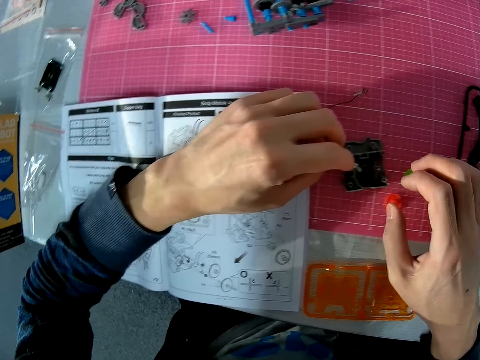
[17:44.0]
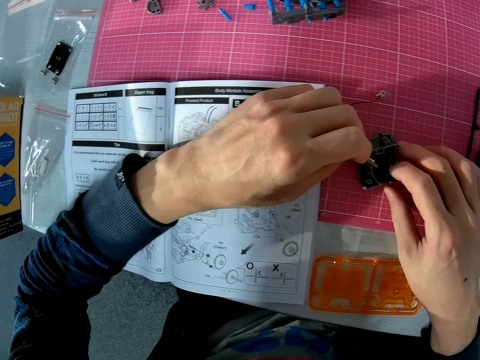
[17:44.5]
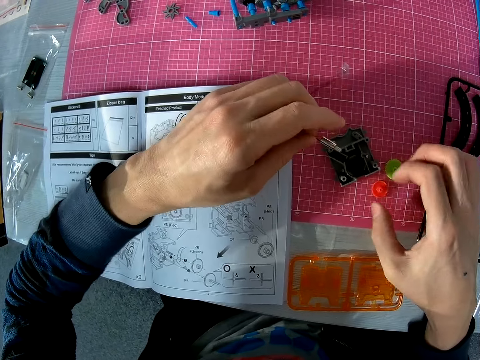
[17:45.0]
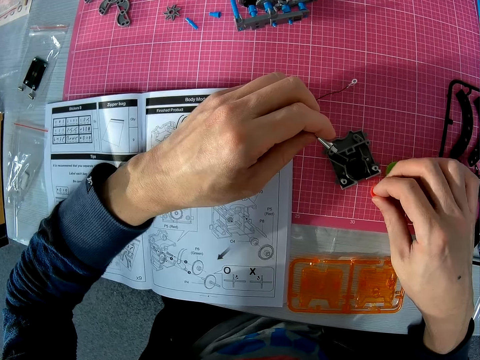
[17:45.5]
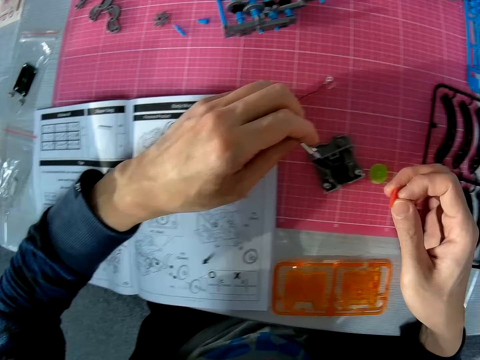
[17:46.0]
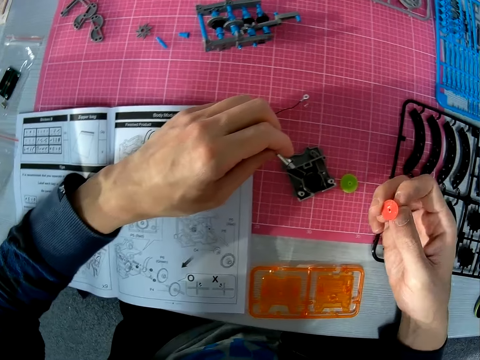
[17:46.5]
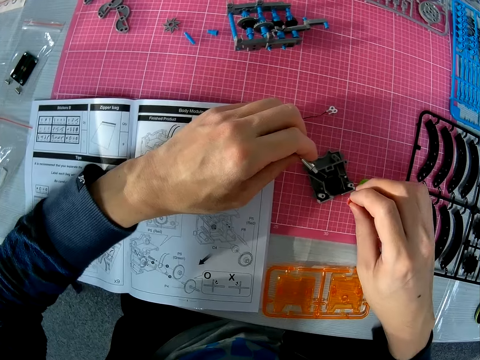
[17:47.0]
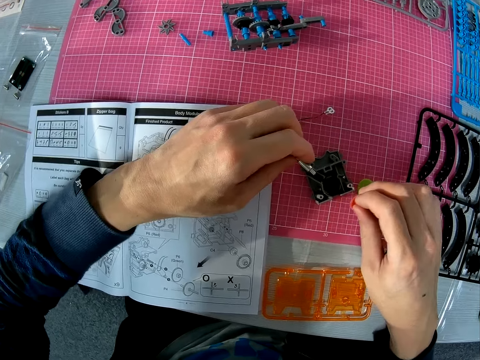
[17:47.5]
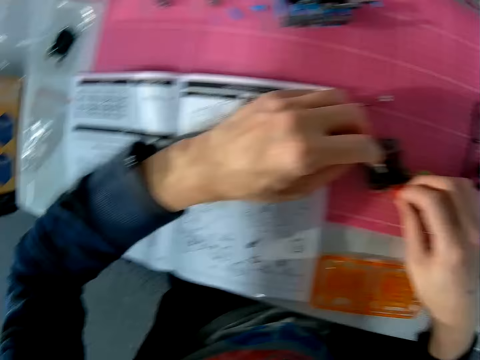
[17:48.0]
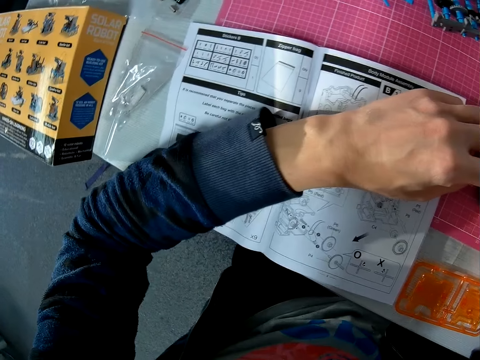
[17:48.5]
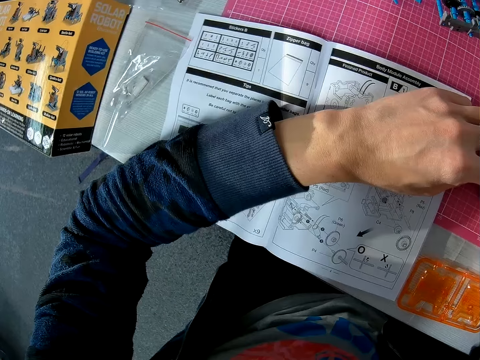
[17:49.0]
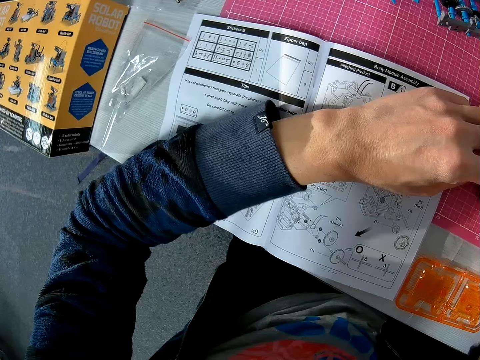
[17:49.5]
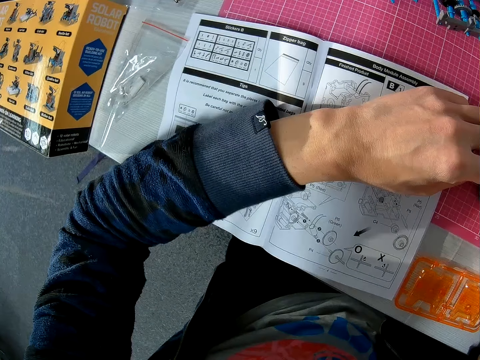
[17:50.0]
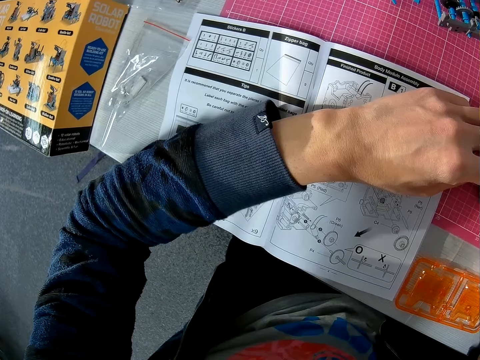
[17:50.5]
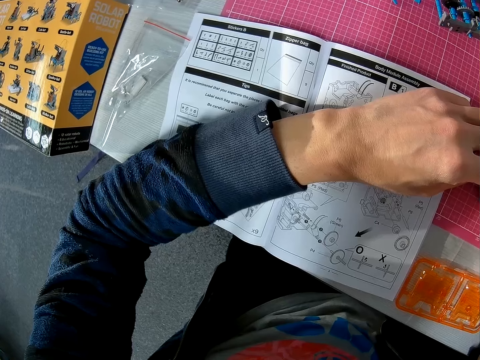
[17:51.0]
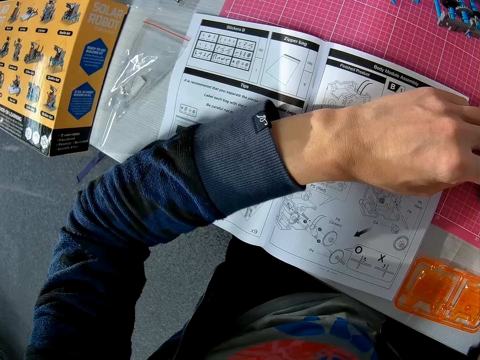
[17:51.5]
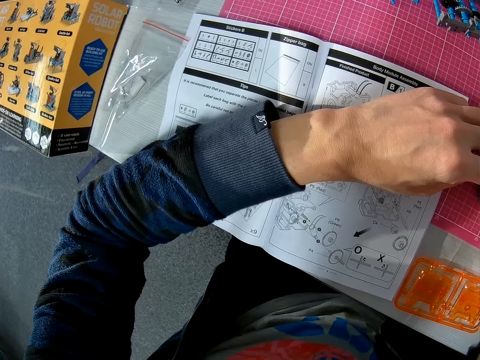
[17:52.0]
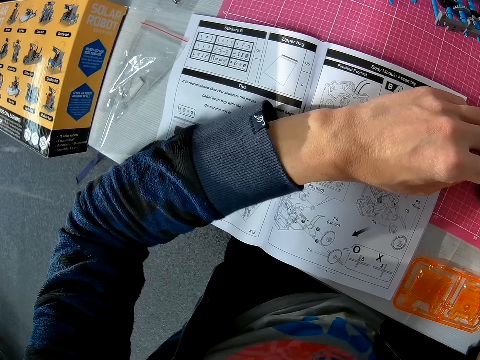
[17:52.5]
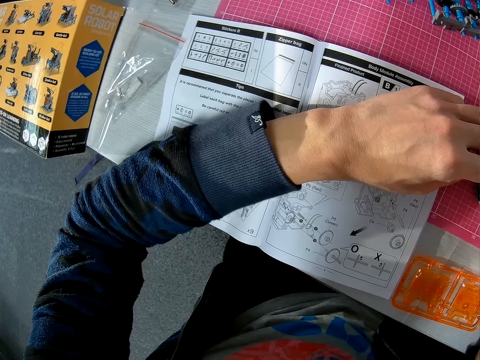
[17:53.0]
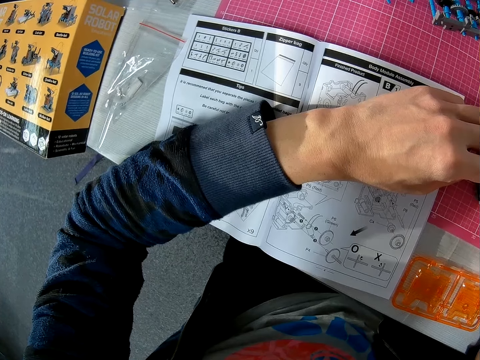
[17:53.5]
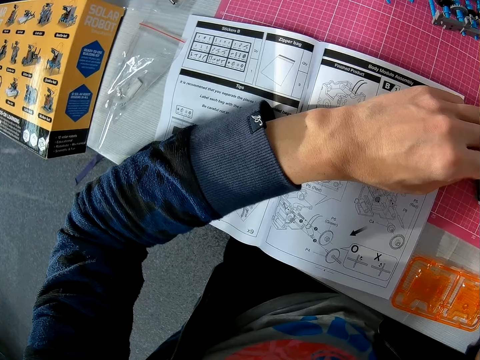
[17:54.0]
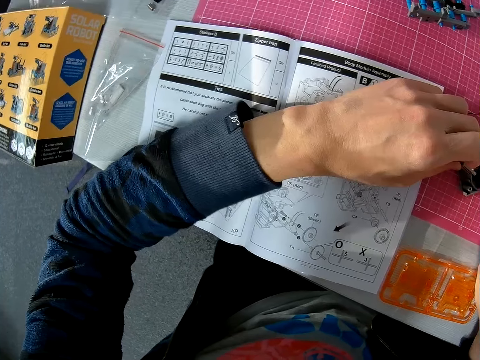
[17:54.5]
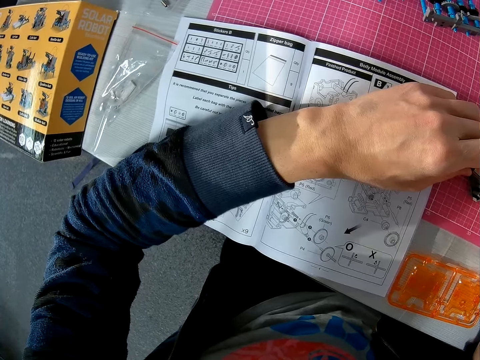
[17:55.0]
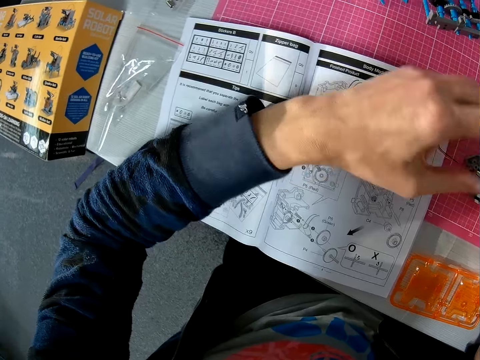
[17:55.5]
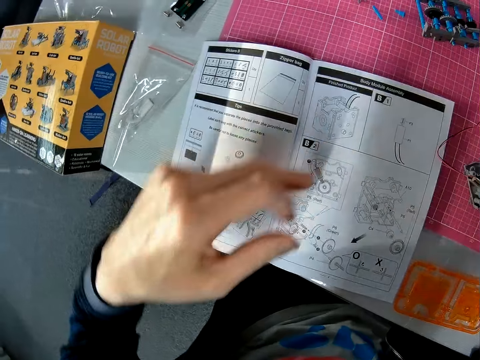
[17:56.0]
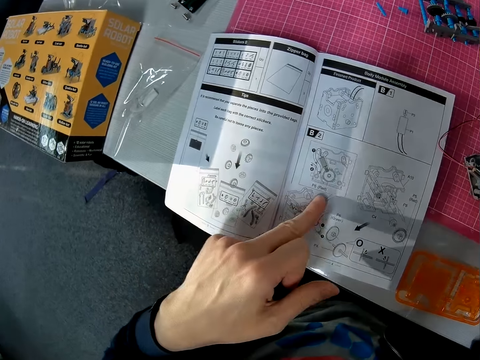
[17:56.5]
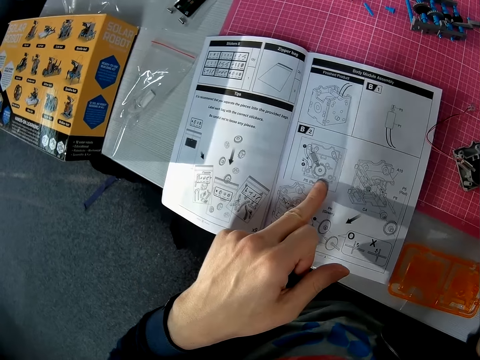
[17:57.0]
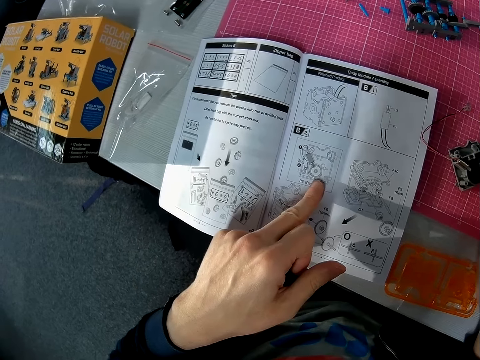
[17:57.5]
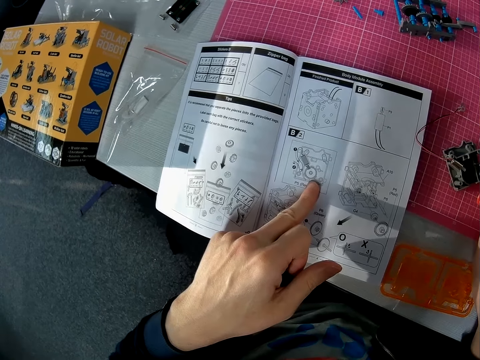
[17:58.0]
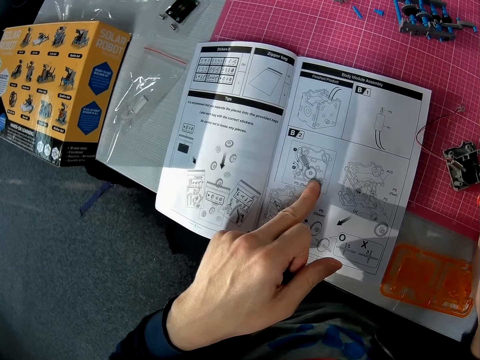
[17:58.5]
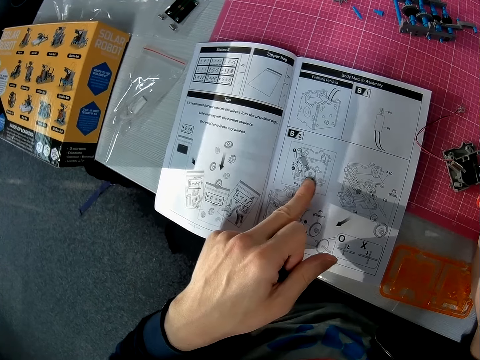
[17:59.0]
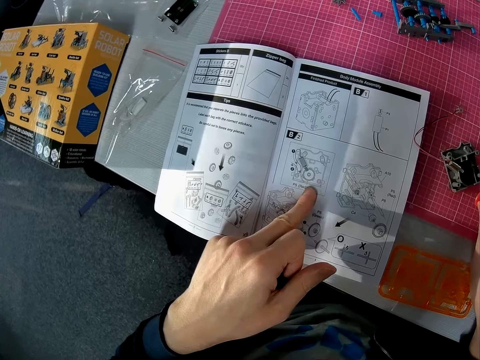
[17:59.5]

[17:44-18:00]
The camera wearer picks another object or piece of plastic with his right hand from the table. He looks at the piece of plastic. He turns around. He looks at the instruction booklet. He moves his hand over the instruction booklet. He looks through a page of the book on the table with his left hand.

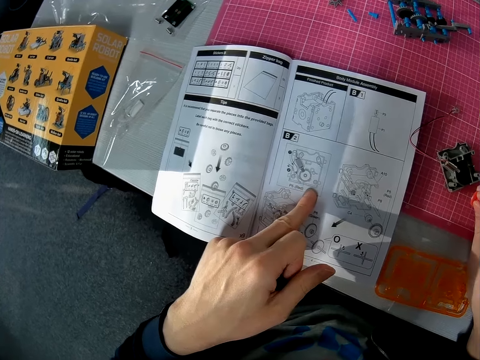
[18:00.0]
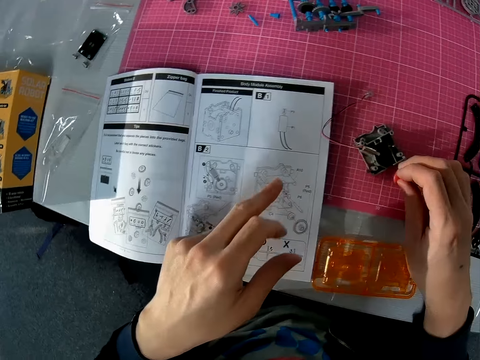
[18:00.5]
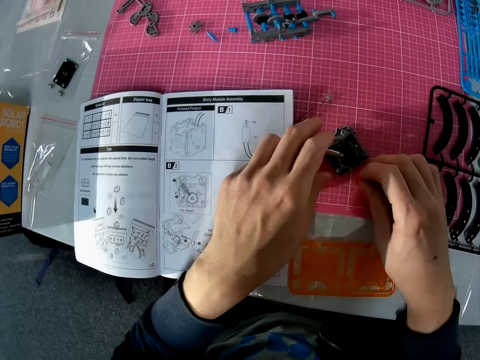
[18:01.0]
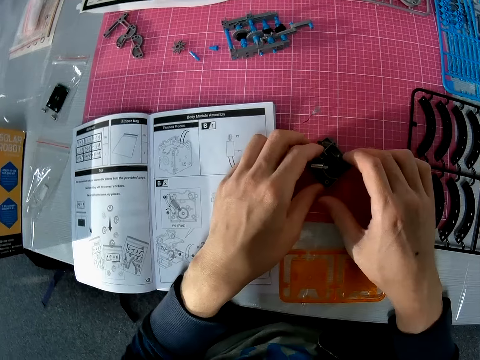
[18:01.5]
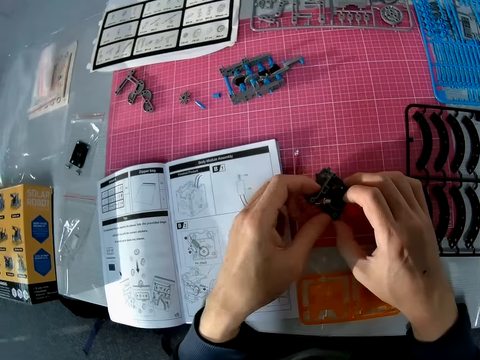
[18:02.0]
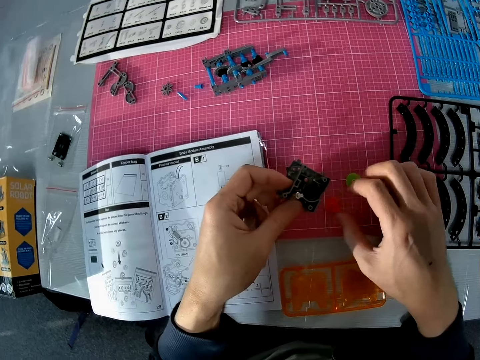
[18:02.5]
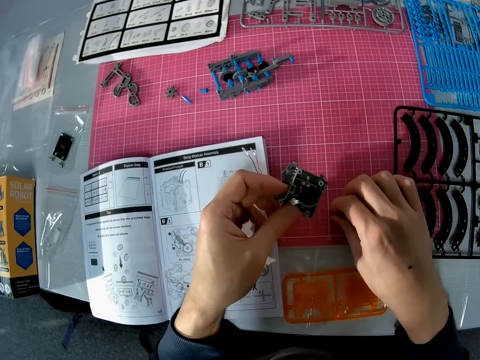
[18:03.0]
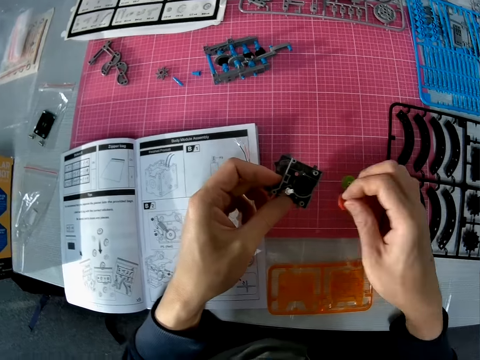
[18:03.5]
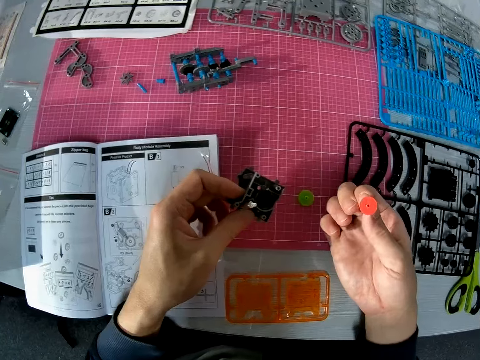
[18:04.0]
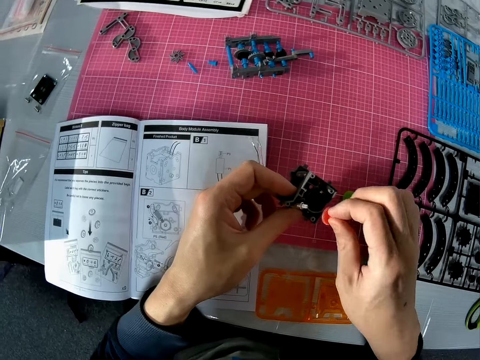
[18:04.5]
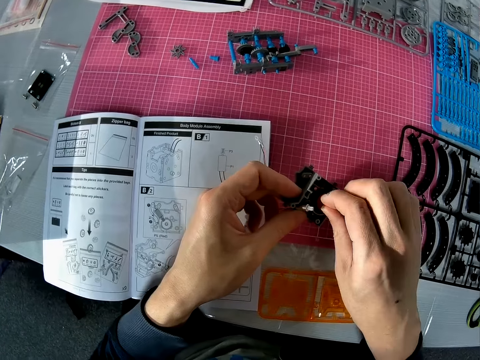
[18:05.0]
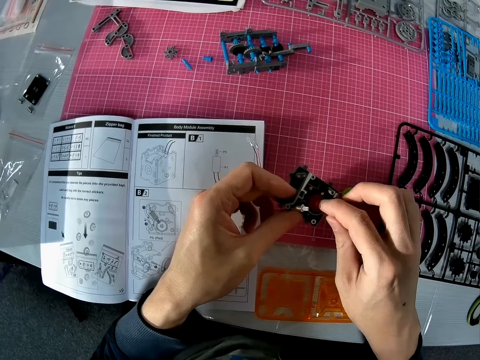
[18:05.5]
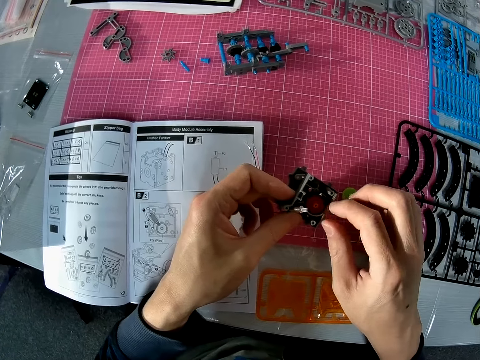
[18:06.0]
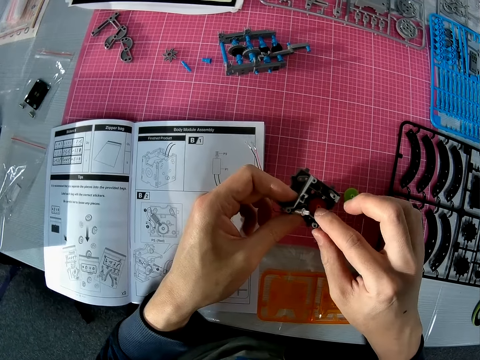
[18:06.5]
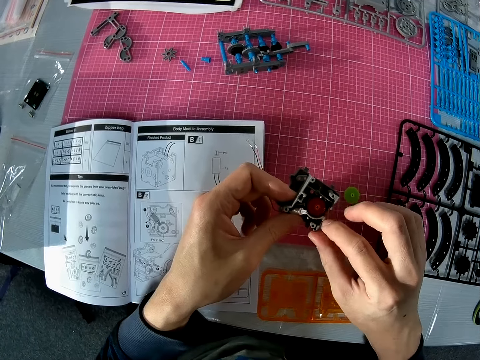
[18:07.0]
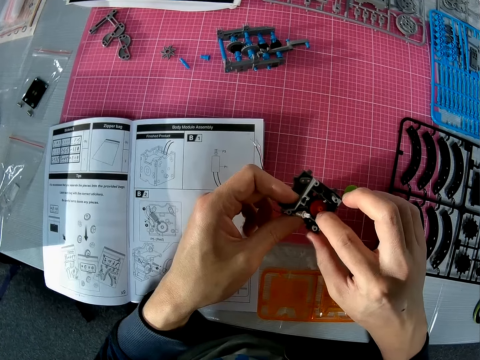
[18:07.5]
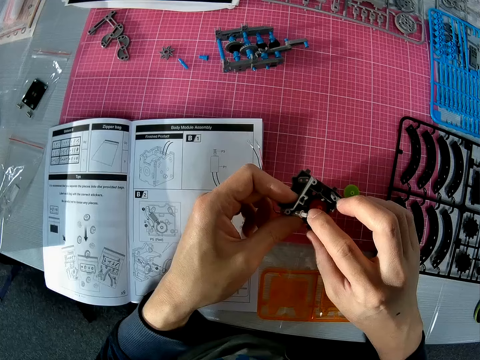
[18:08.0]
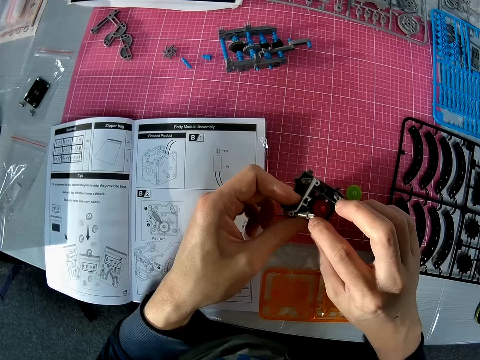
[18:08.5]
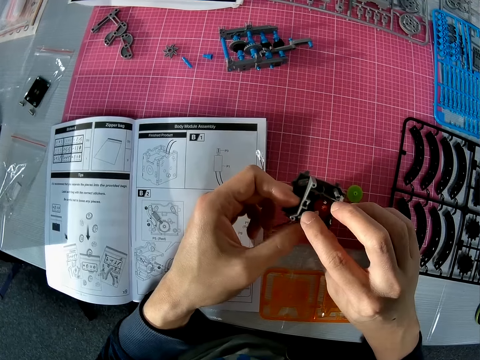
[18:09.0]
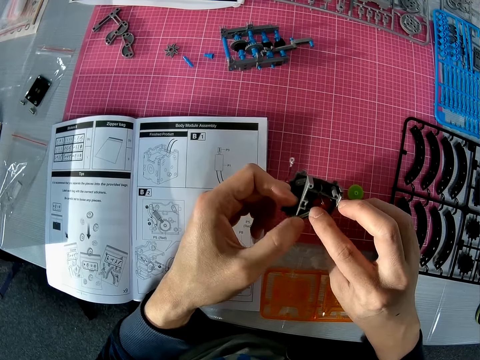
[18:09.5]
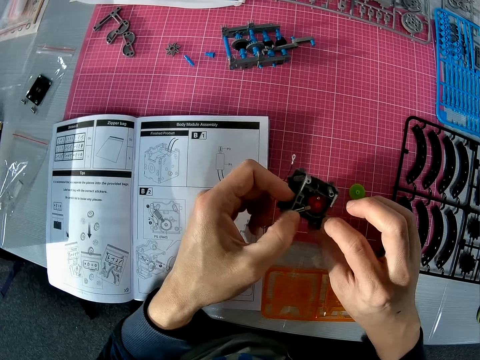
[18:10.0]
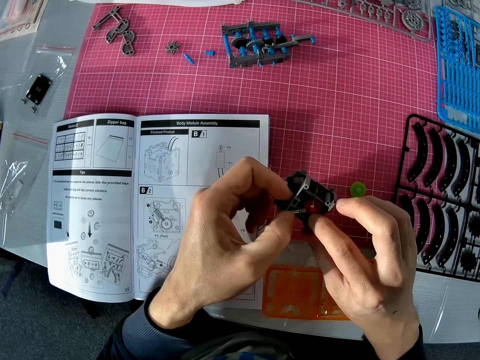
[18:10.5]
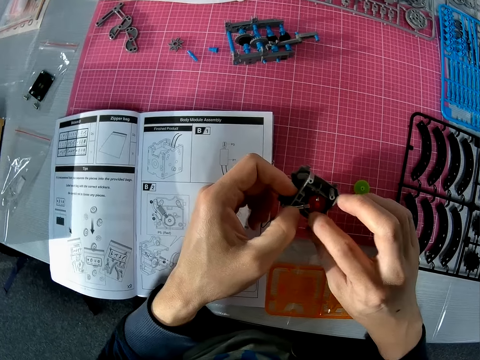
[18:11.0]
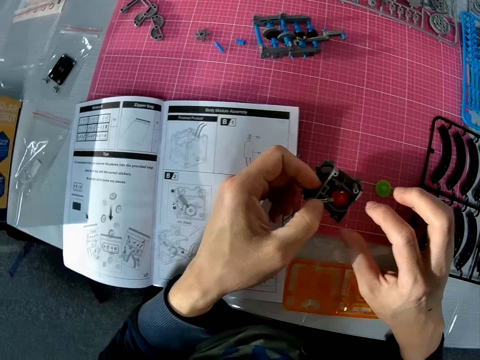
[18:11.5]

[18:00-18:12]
The camera wearer picks another object from the table with both hands. He picks another object or piece of plastic with his right hand from the table. He looks at the piece of plastic. He fixes the object in his right hand to the object in his left hand. He fixes a bulb in something.
